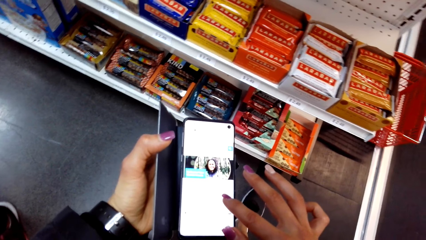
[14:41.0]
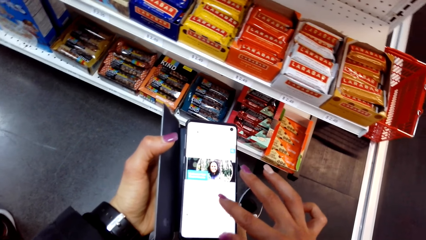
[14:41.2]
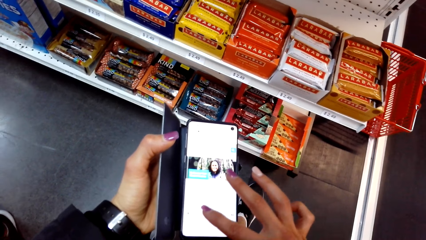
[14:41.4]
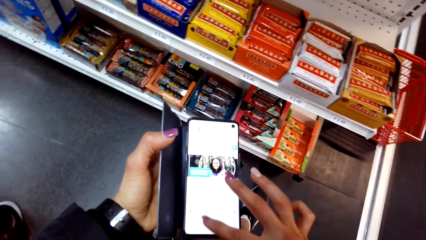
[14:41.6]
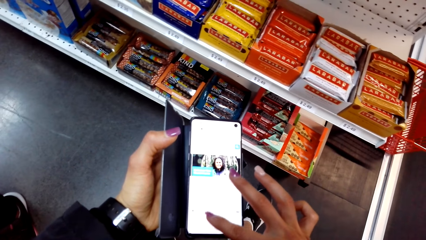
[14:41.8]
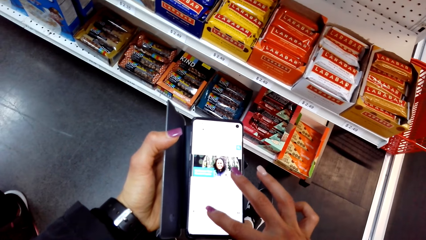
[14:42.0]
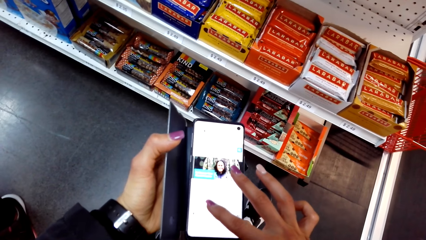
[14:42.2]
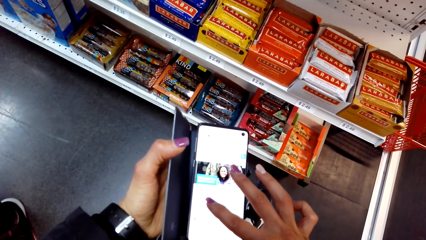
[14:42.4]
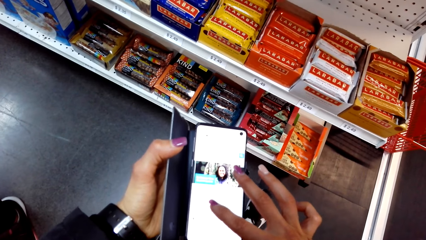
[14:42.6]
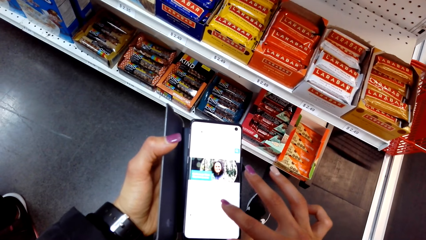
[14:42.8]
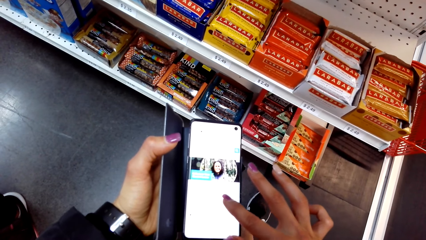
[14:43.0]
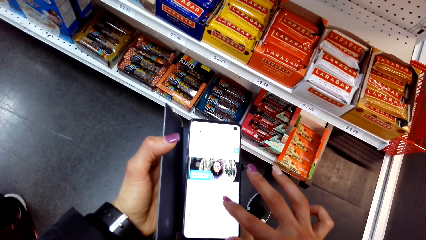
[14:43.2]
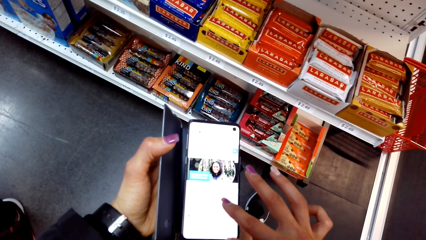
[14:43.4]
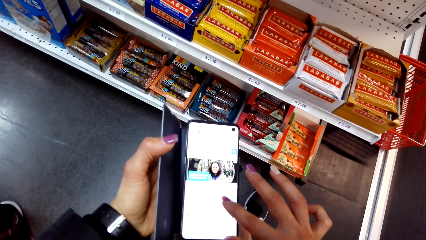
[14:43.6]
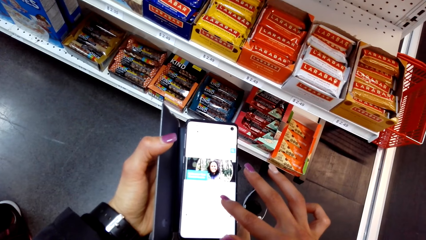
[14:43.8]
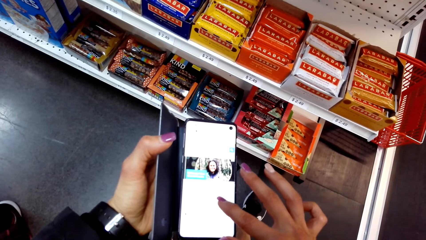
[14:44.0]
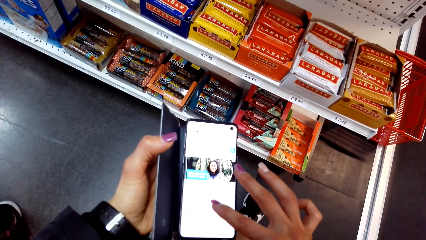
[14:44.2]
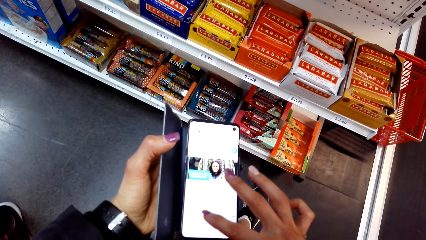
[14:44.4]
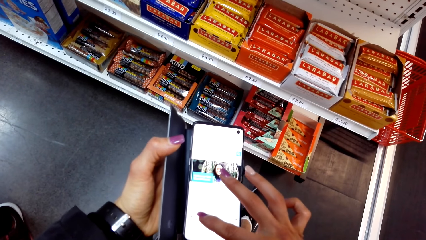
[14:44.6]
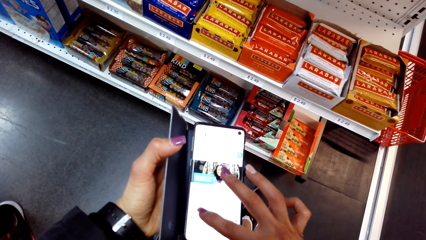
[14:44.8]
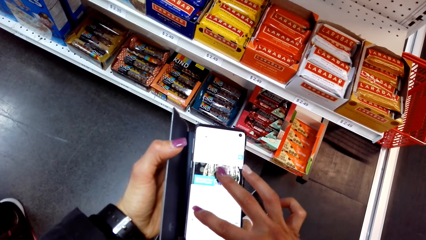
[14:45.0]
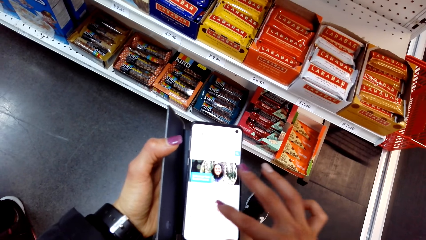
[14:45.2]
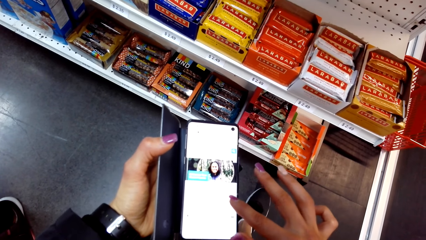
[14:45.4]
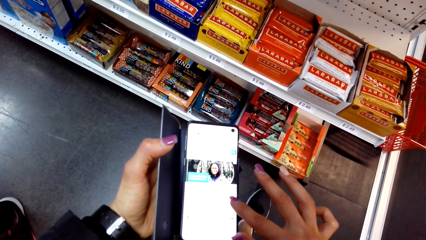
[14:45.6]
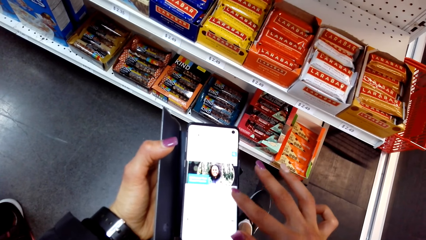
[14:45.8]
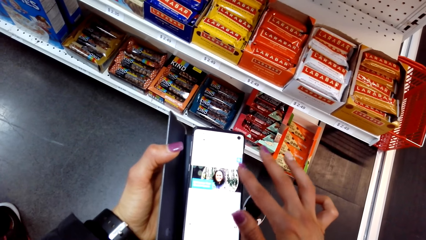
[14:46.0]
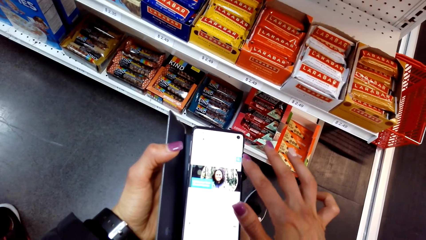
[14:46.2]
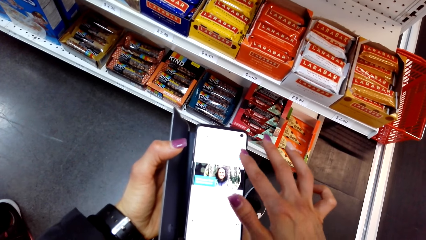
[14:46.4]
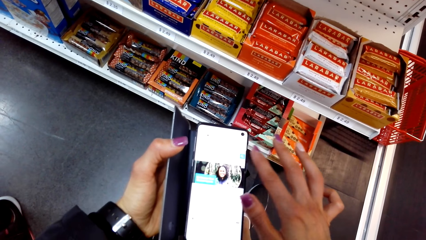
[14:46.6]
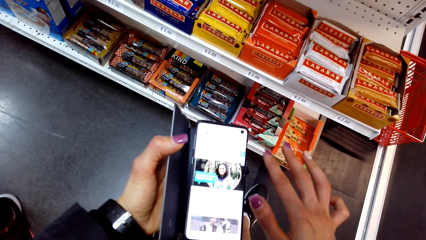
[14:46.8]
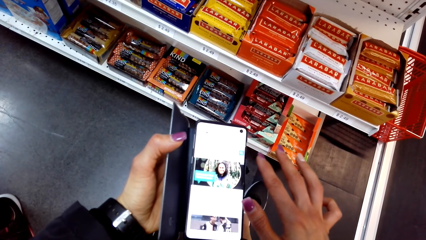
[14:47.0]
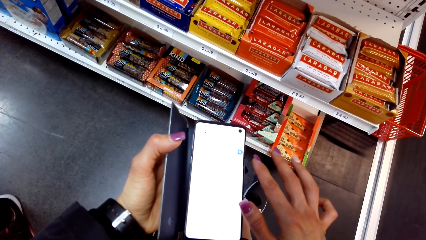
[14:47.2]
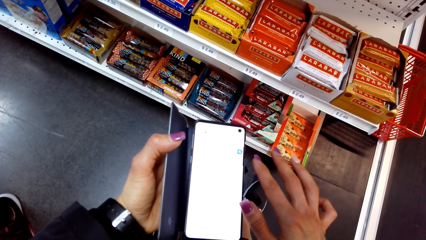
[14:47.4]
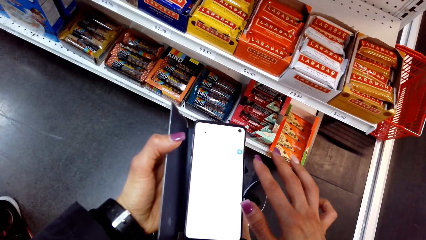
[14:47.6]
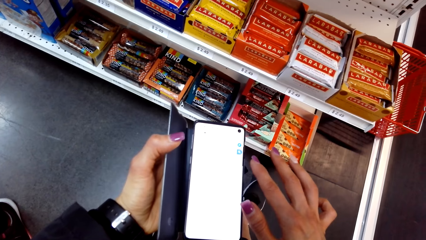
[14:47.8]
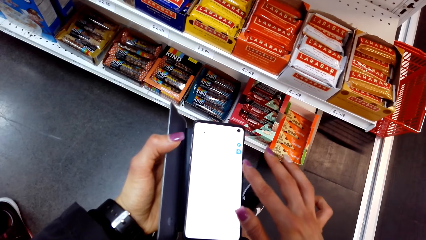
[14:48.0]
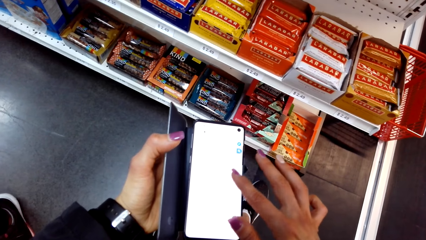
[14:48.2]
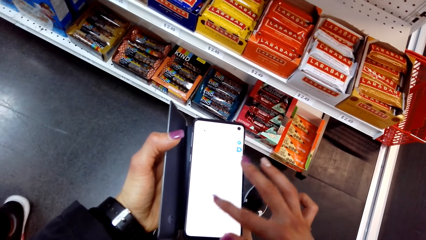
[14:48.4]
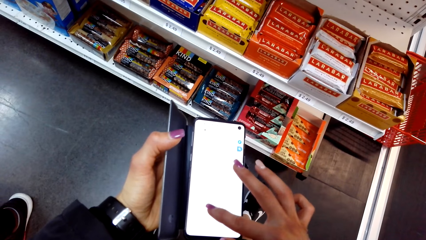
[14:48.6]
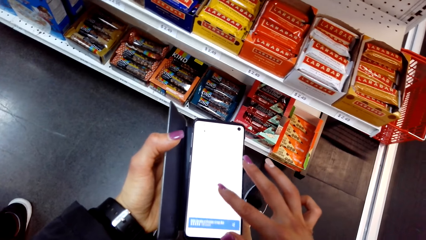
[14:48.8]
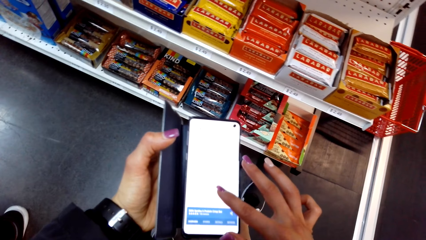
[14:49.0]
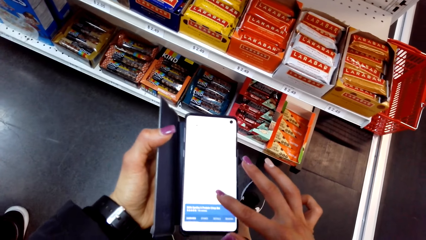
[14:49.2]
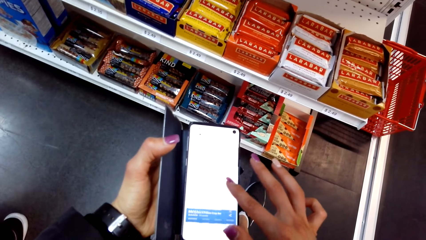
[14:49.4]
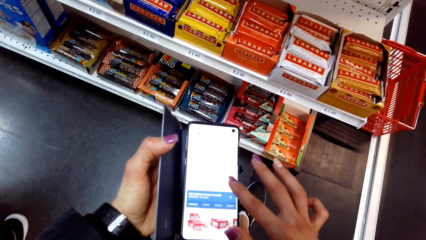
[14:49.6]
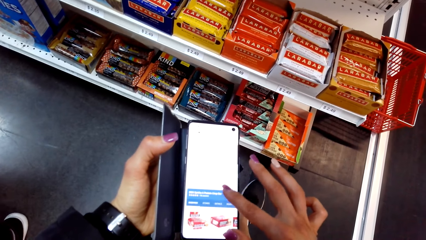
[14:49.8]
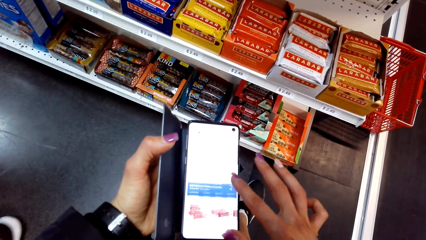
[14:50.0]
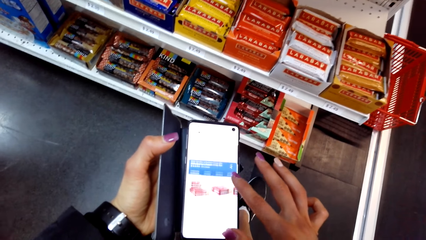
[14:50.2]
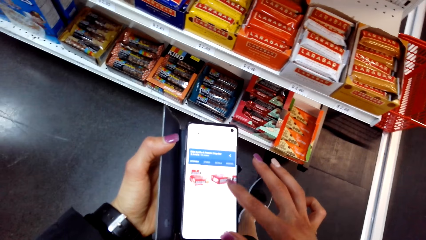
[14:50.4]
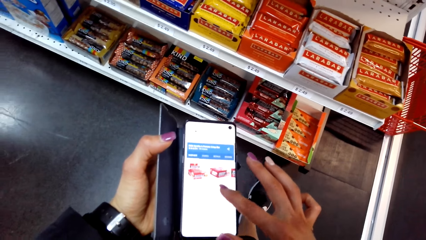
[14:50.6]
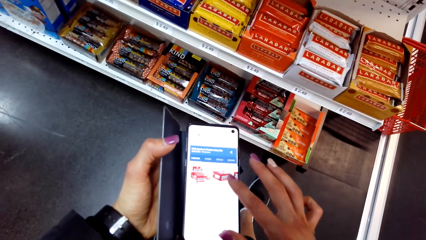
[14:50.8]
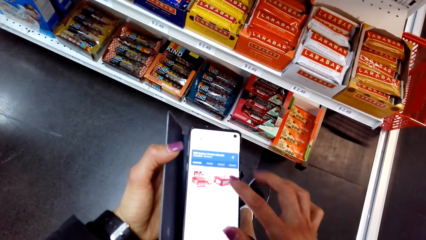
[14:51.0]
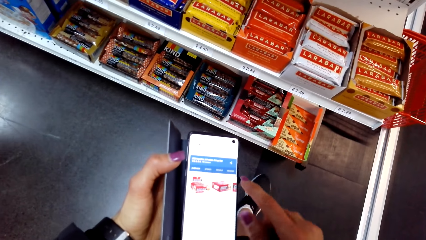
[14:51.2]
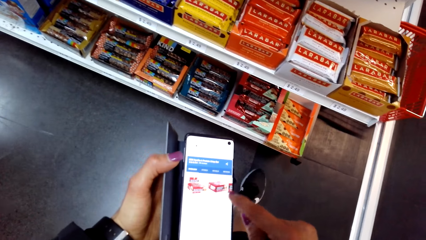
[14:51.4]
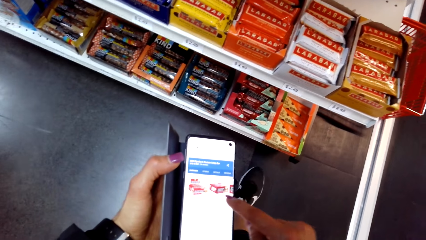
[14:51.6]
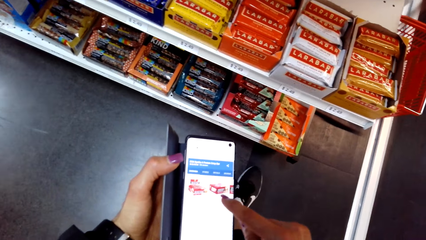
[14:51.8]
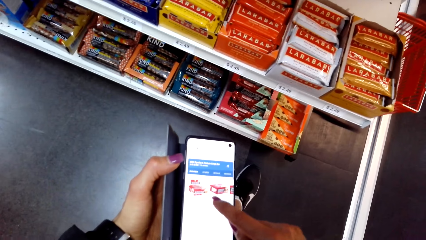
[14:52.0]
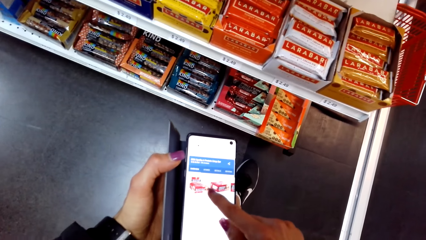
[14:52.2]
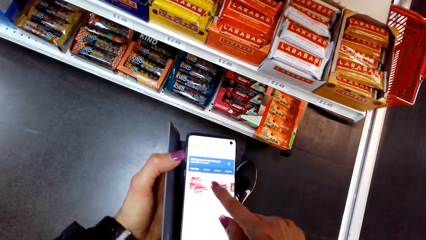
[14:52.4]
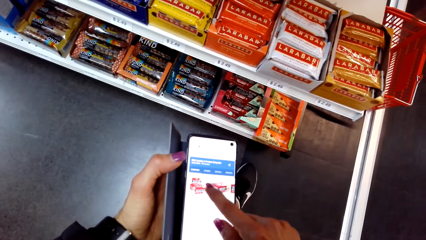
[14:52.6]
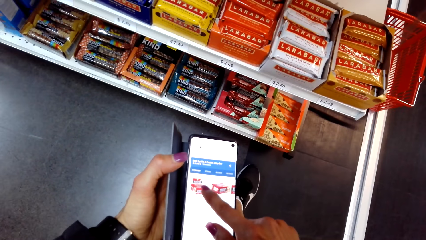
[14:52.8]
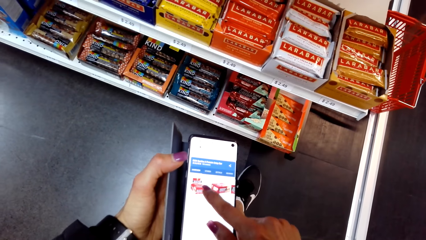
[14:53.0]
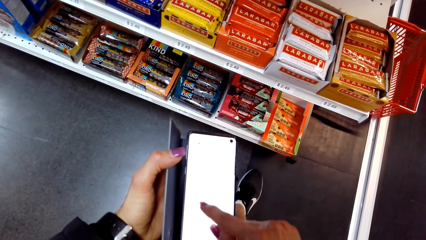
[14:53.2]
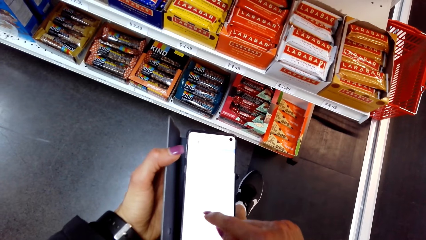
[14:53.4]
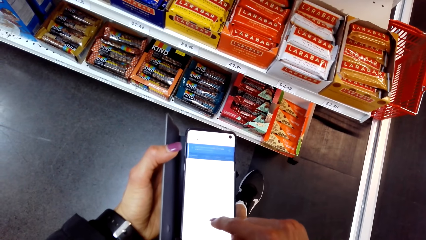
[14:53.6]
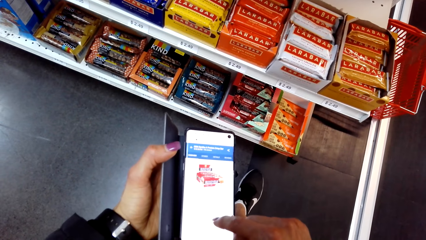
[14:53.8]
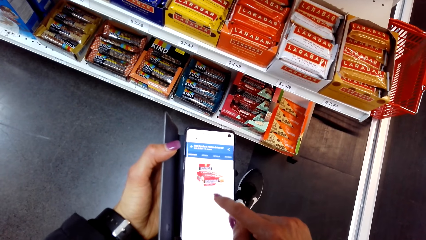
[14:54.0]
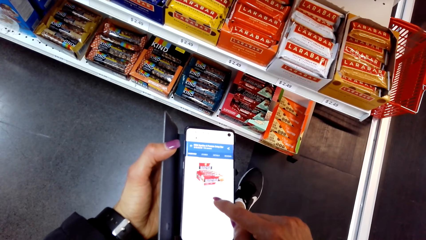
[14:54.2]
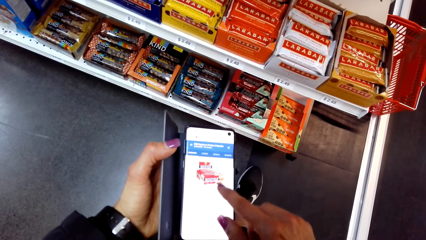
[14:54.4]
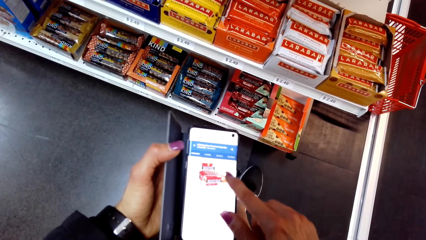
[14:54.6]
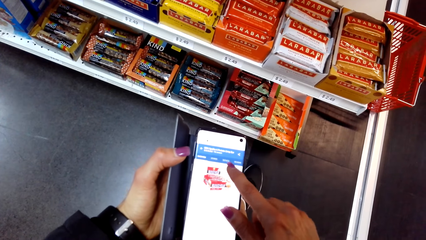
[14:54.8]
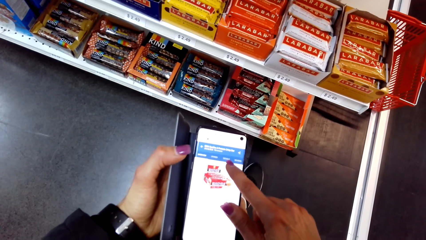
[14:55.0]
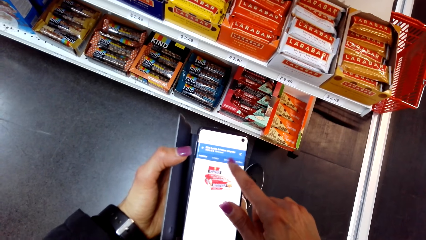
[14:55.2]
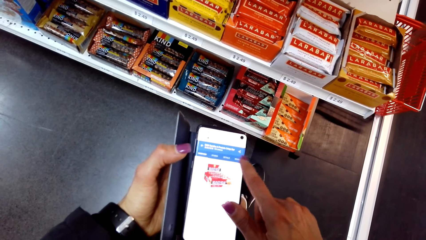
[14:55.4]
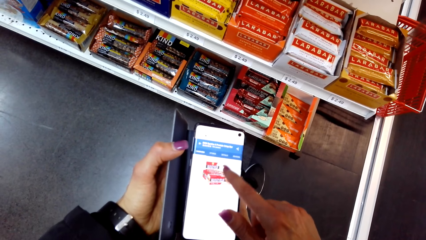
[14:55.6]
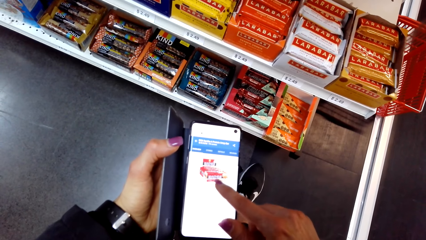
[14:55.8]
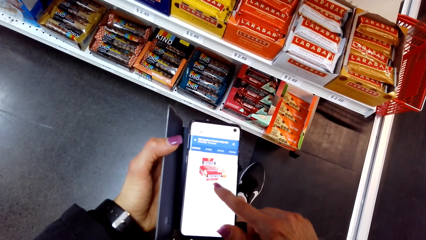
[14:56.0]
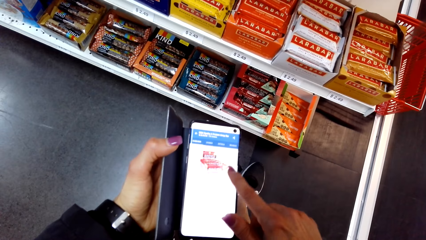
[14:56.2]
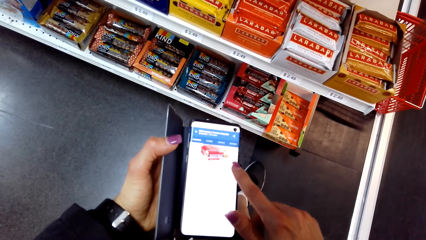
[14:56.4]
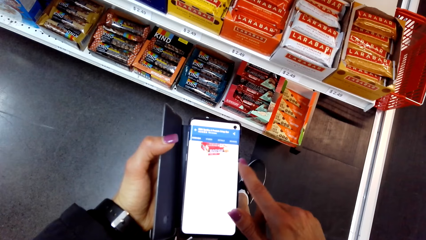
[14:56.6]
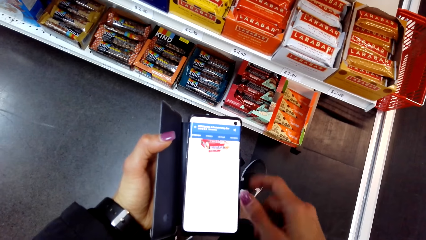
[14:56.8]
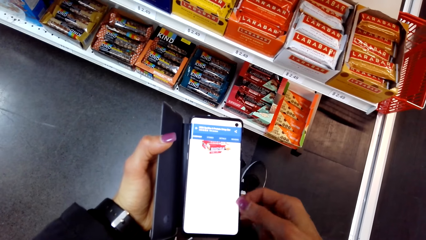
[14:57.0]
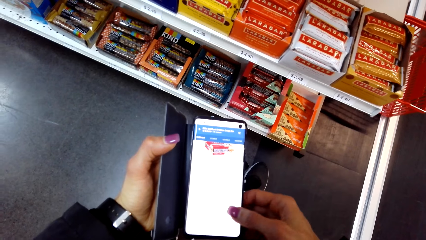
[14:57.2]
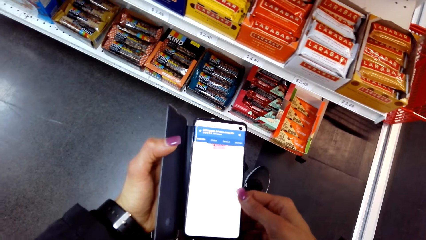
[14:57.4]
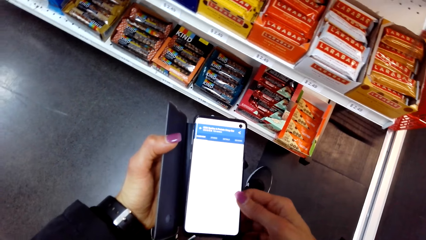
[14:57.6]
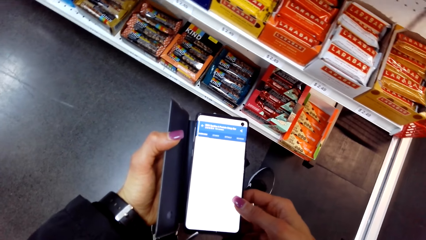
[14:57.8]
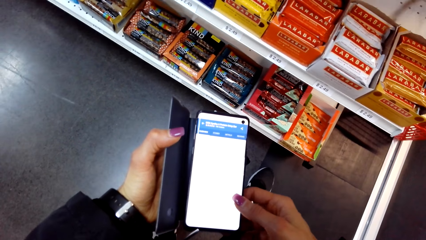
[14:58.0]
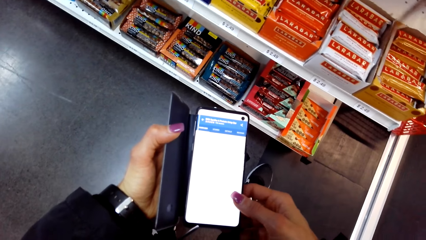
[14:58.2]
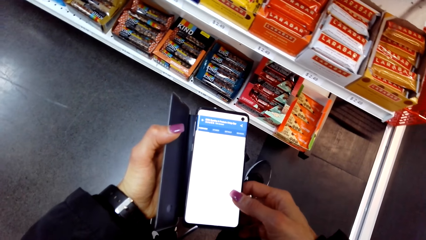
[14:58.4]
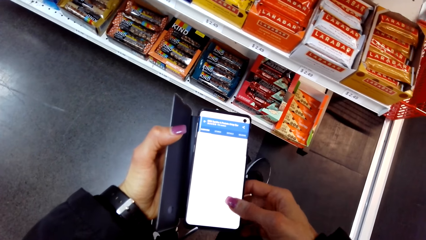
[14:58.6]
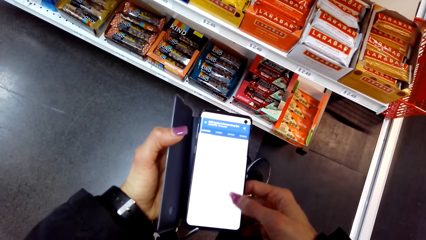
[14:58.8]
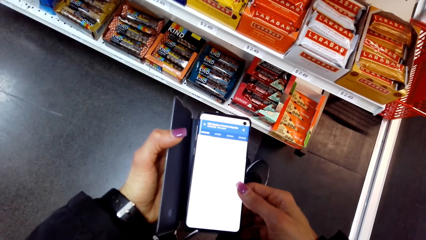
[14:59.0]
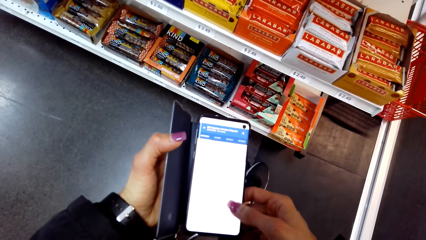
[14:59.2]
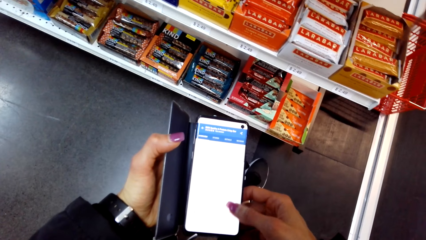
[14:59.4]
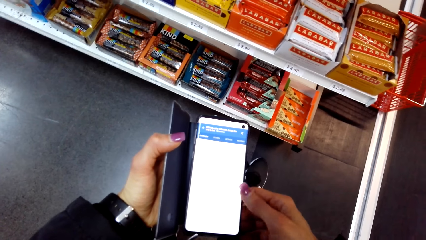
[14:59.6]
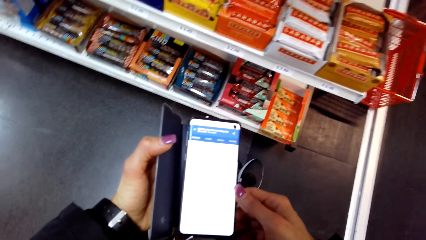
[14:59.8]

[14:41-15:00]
The camera wearer taps the screen of the phone with the finger. They scroll the screen of the phone with the finger. They tap the screen of the phone with the finger and scroll the screen of the phone with the finger.
